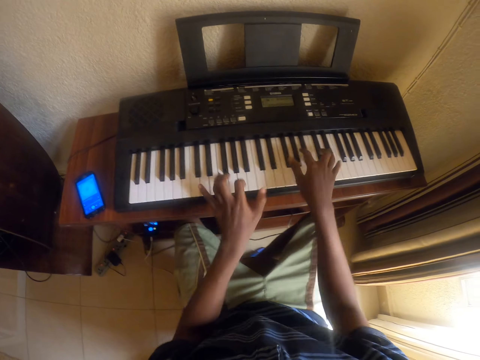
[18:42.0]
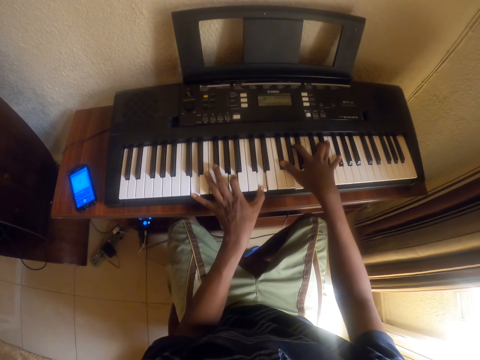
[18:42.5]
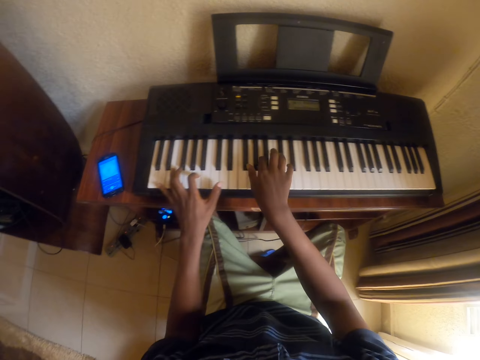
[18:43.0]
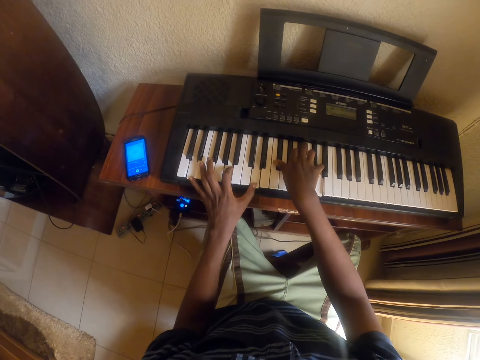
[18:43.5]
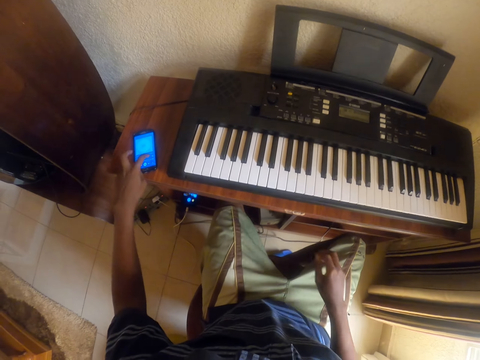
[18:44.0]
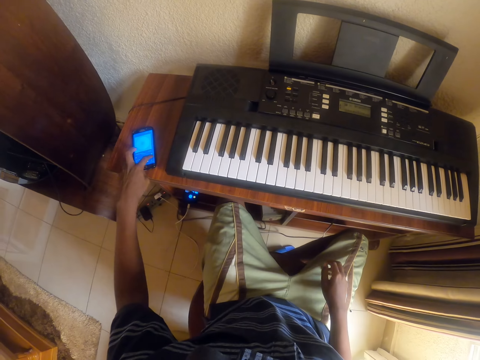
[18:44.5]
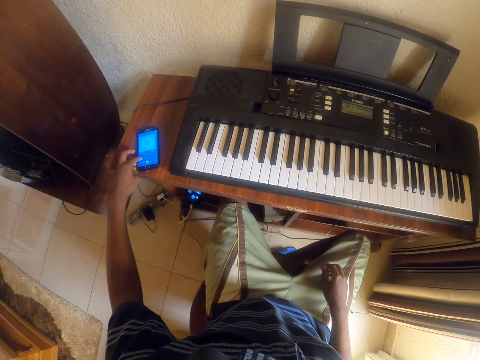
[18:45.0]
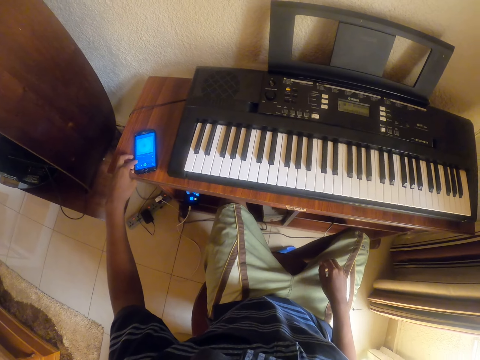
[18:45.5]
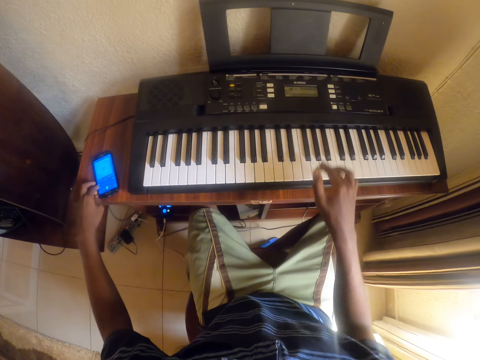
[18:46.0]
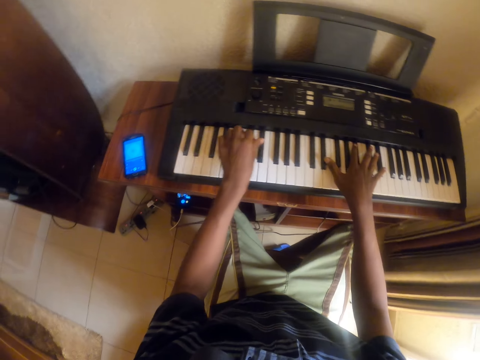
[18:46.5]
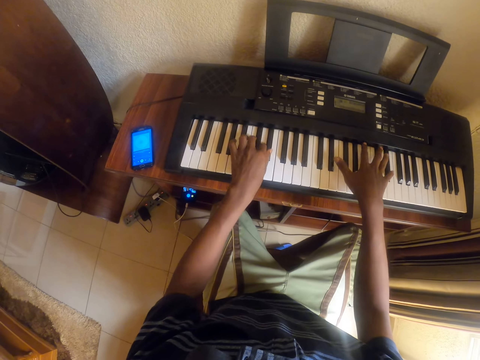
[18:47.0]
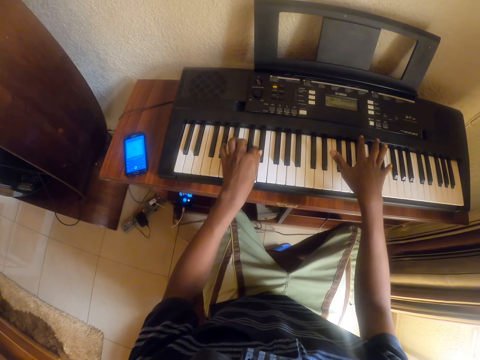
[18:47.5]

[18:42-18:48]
The camera wearer moves both hands. They operate the phone. They move both hands. They play the piano.

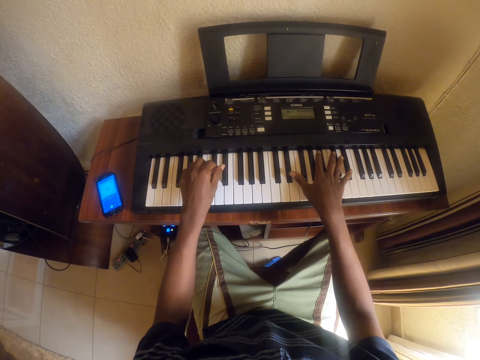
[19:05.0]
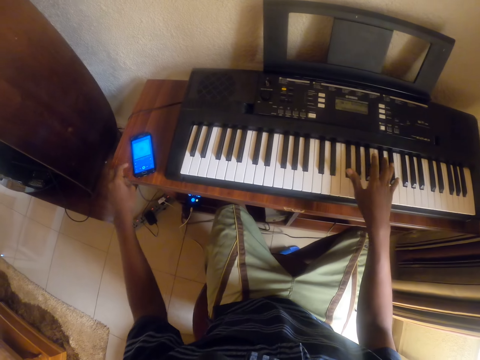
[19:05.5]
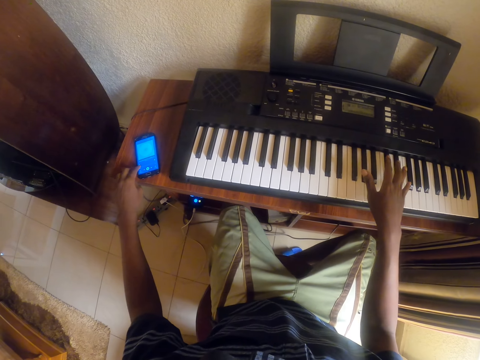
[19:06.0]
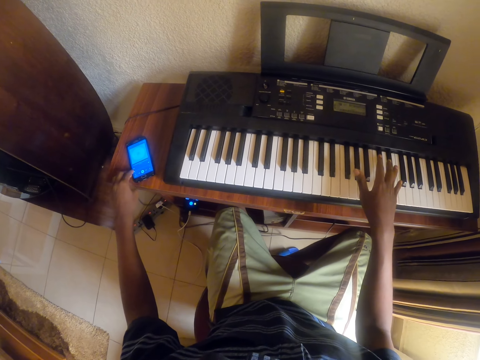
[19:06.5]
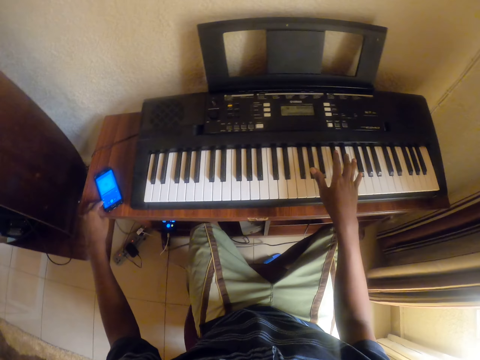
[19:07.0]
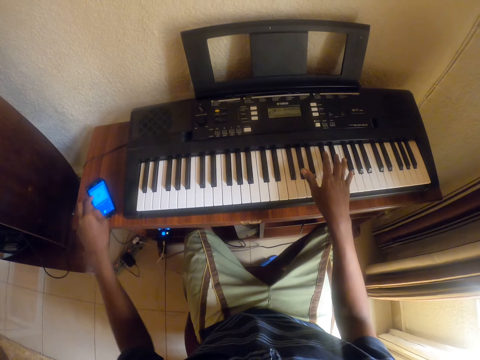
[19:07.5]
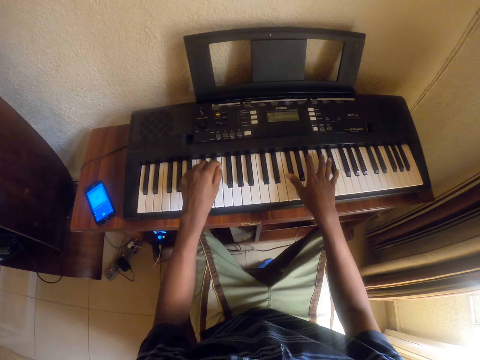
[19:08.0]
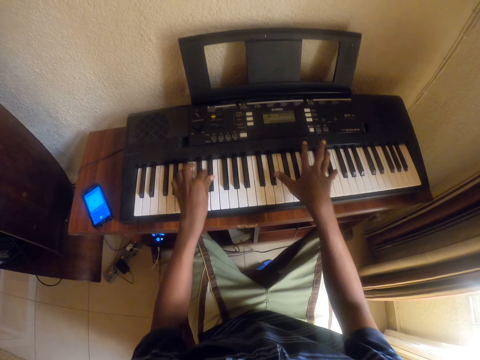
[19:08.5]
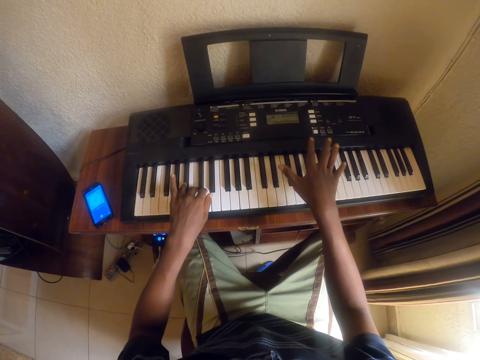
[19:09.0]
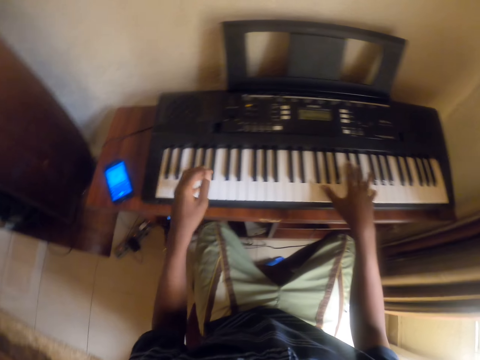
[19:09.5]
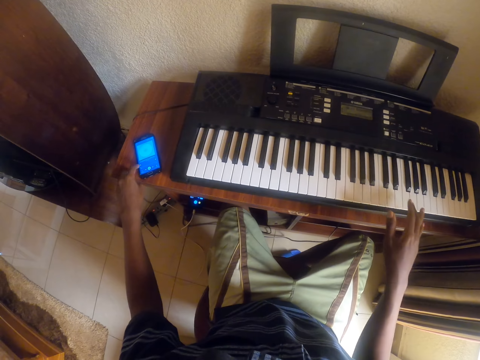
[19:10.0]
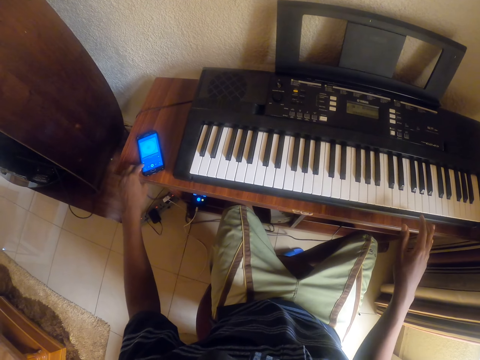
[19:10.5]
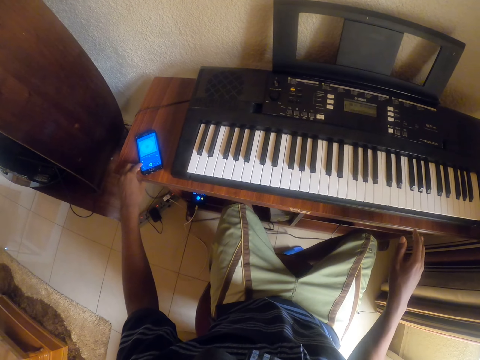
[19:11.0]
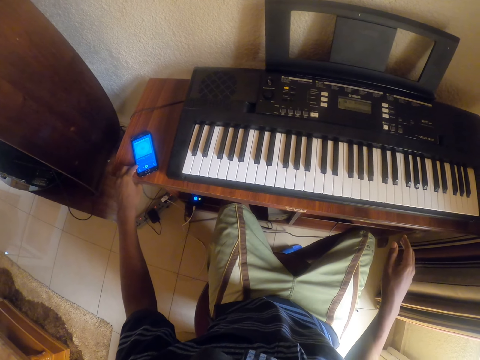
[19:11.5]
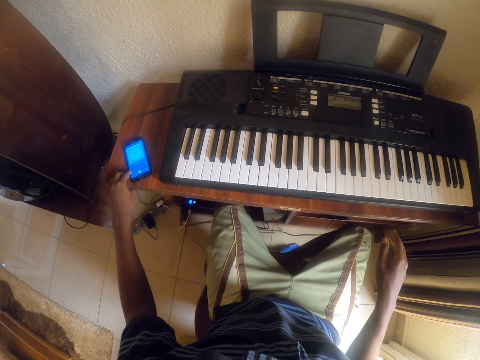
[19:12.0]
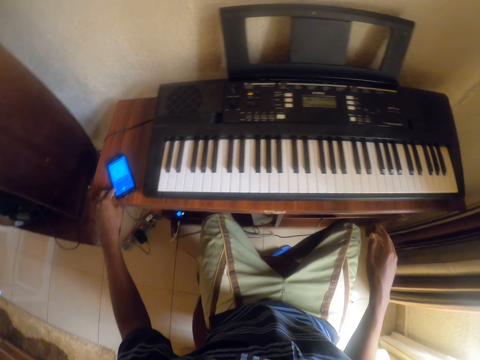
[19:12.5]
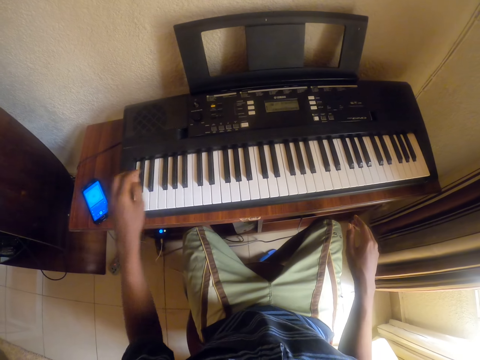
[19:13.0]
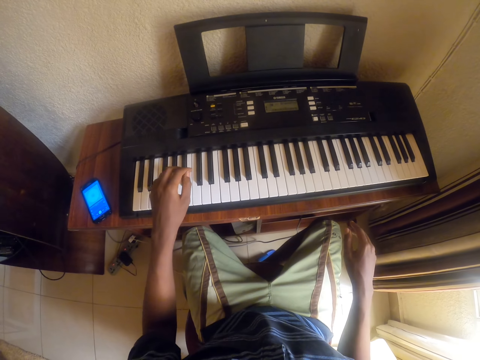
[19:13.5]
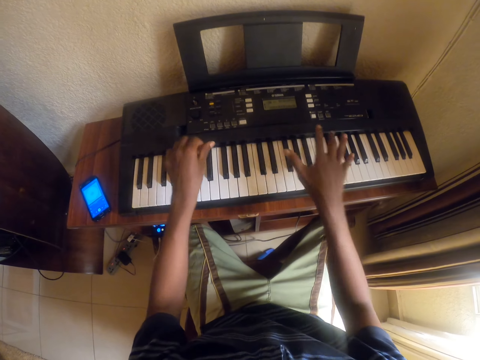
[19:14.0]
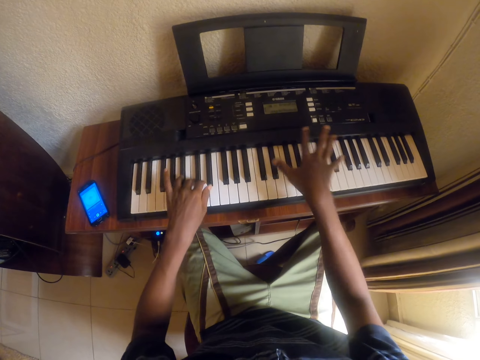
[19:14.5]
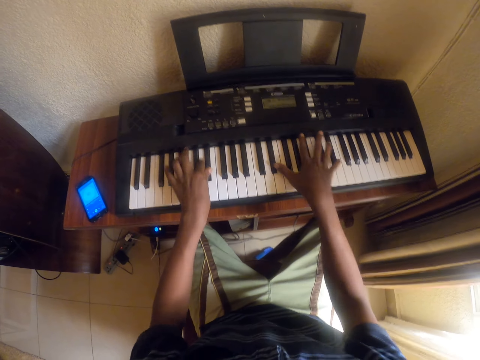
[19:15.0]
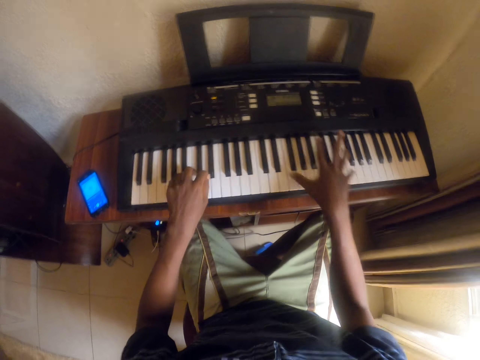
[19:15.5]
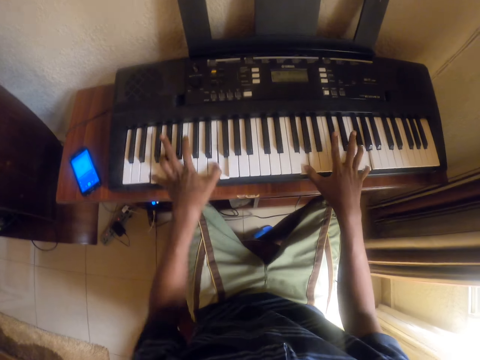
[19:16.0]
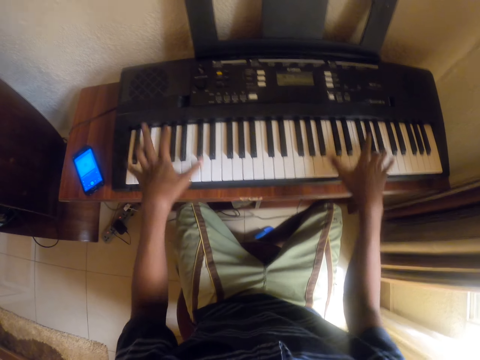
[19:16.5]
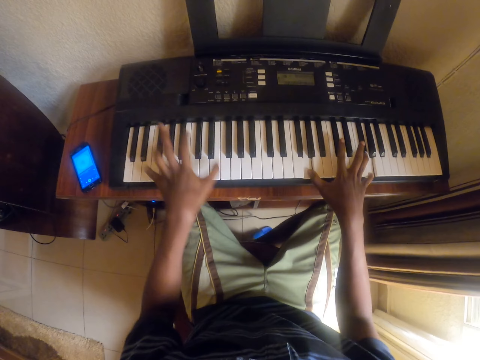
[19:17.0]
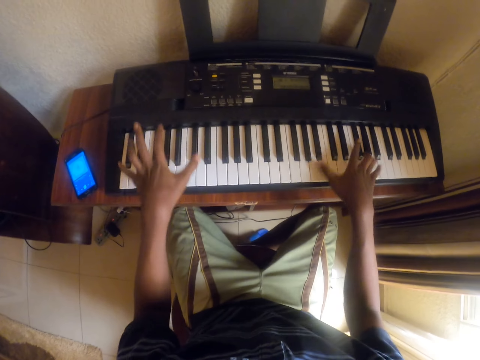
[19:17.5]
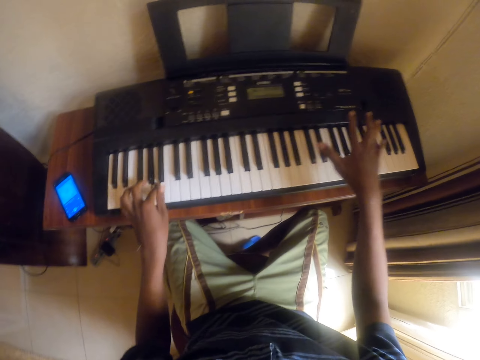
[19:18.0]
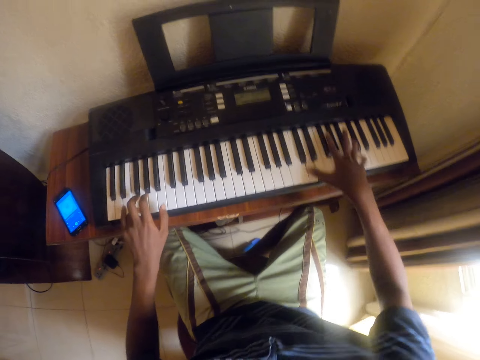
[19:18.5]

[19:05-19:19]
The camera wearer plays the piano. They move the left hand. They operate the phone. They move the left hand. They play the piano. They move the left hand. They operate the phone. They touch the phone. They move the left hand. They play the piano.

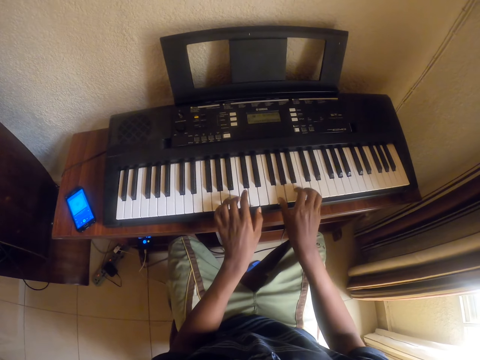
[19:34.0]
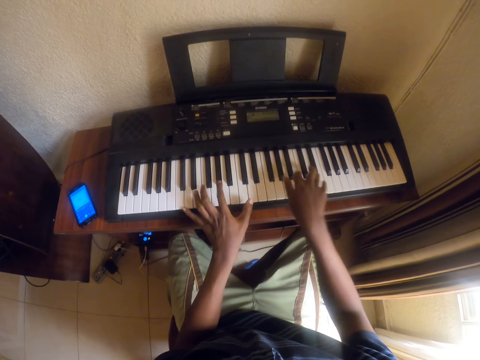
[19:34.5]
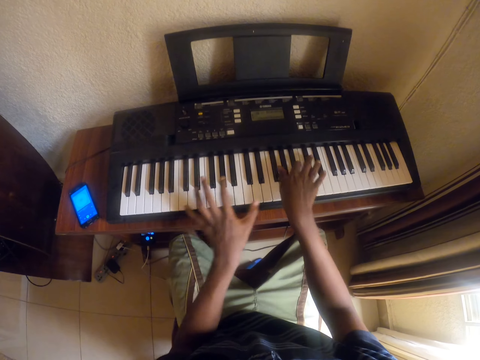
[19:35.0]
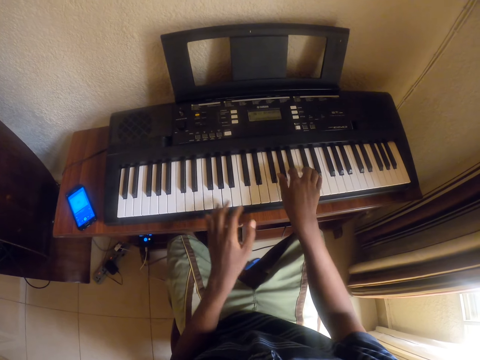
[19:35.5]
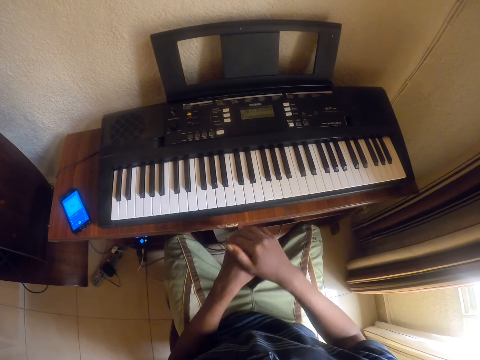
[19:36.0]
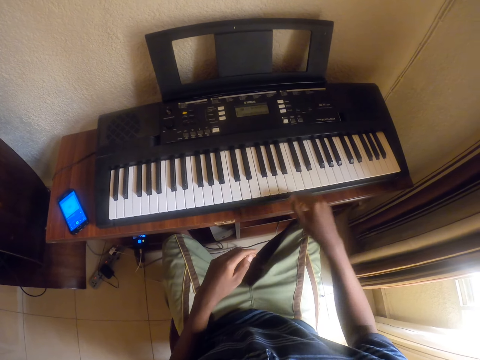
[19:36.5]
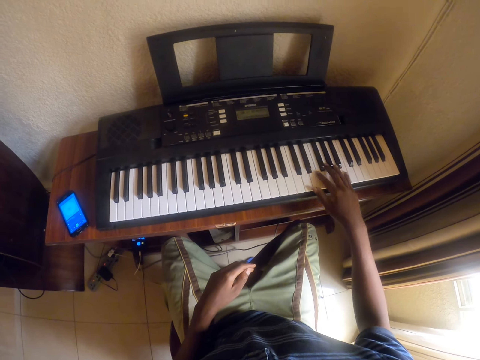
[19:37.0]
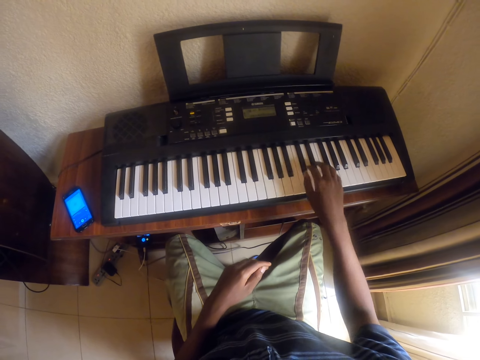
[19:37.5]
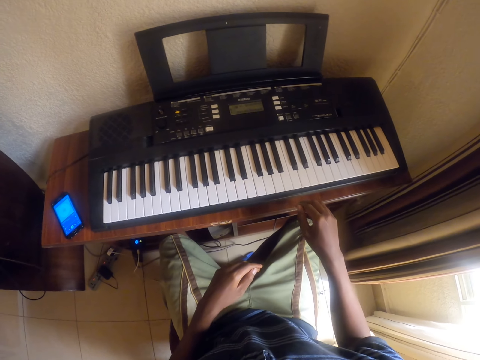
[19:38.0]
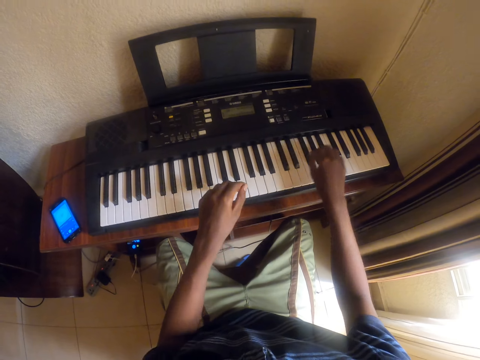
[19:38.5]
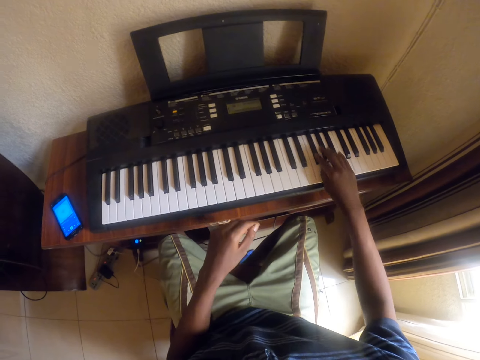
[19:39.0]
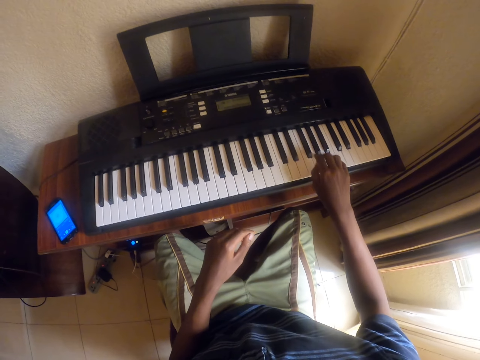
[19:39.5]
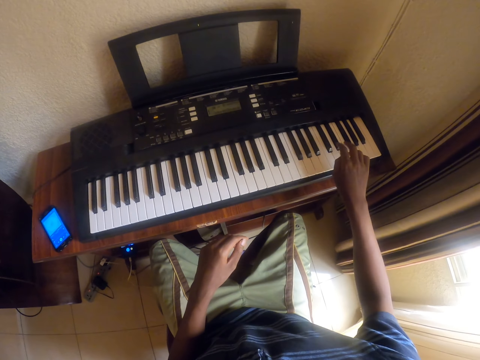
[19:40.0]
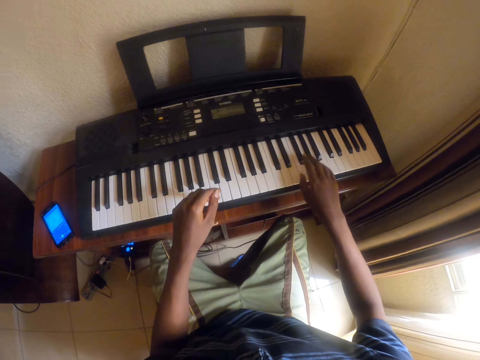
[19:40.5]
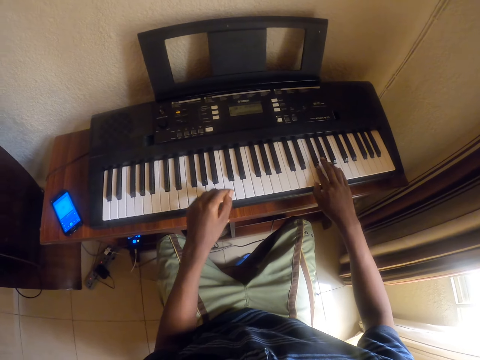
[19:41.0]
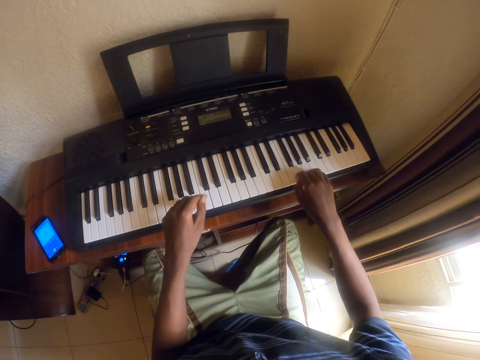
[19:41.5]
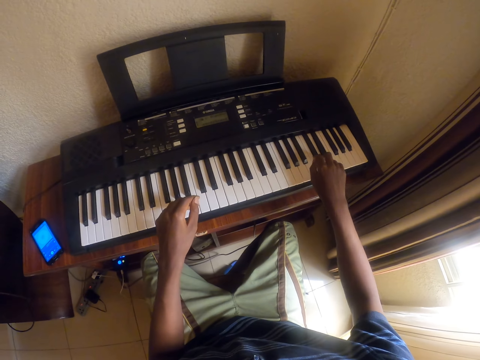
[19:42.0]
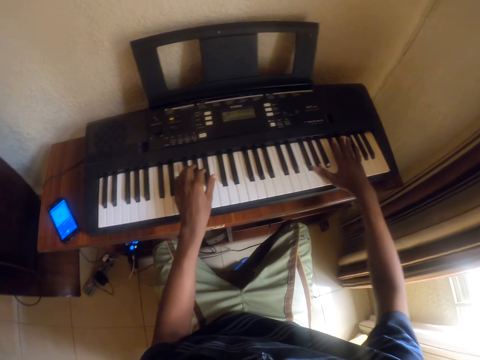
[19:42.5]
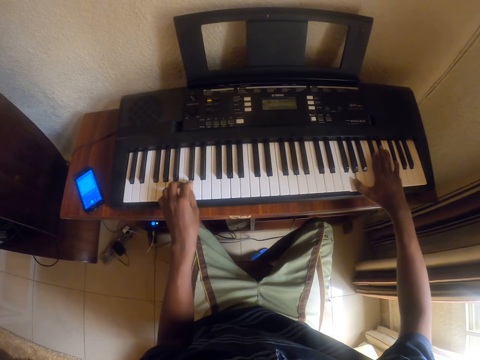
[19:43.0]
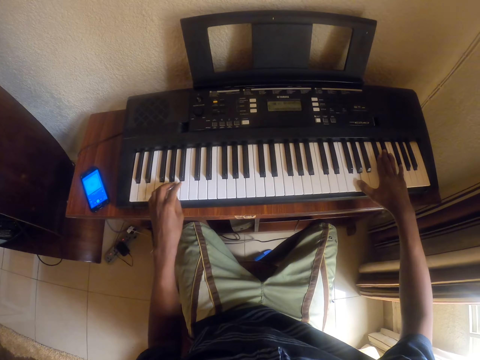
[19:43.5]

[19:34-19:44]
The camera wearer moves both hands. They rub both hands together. They play piano. They move both hands. They play piano.
